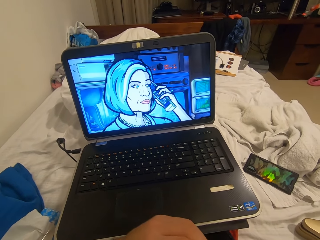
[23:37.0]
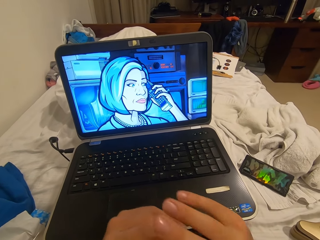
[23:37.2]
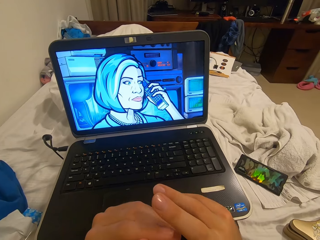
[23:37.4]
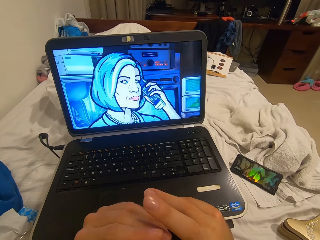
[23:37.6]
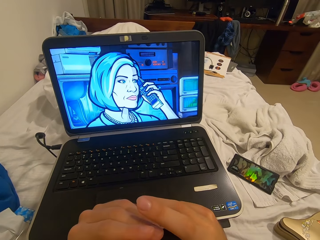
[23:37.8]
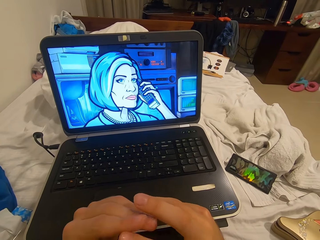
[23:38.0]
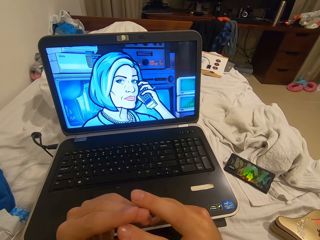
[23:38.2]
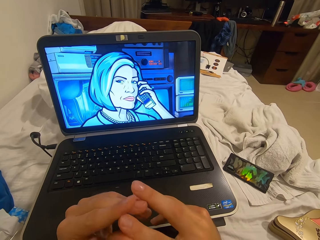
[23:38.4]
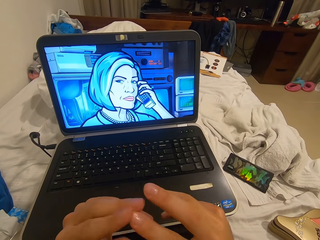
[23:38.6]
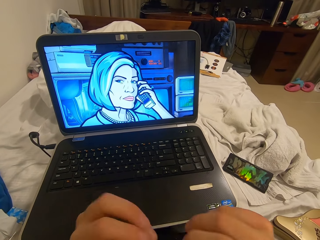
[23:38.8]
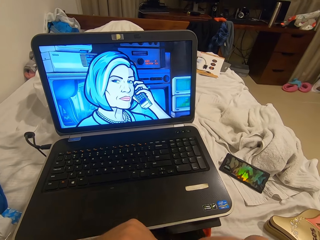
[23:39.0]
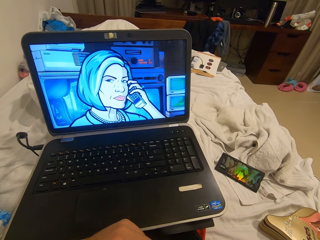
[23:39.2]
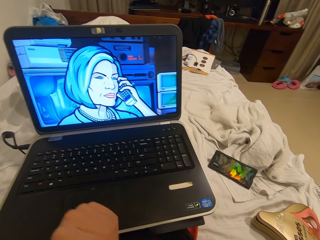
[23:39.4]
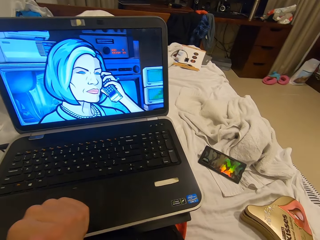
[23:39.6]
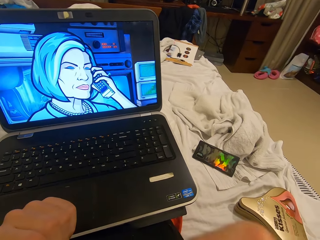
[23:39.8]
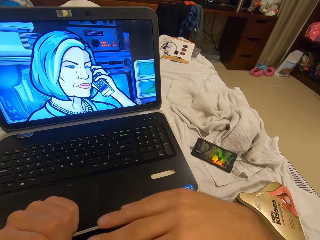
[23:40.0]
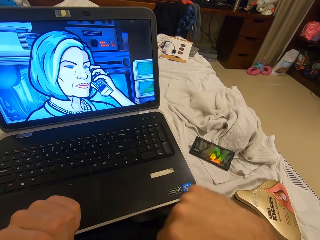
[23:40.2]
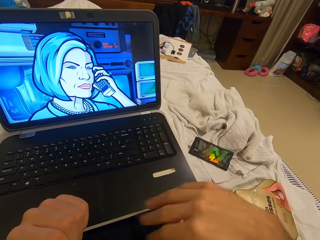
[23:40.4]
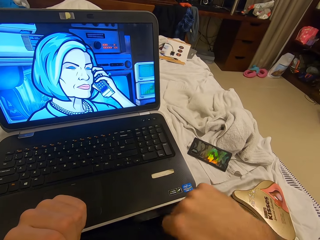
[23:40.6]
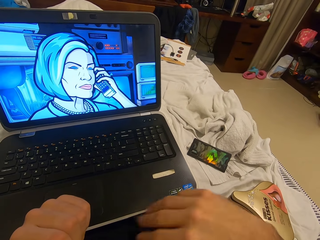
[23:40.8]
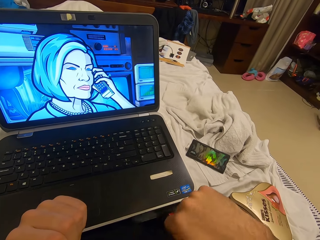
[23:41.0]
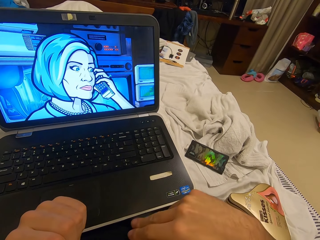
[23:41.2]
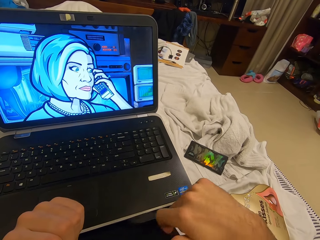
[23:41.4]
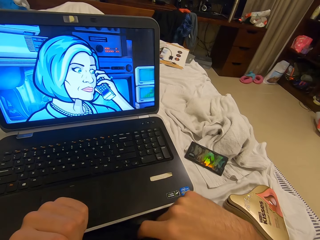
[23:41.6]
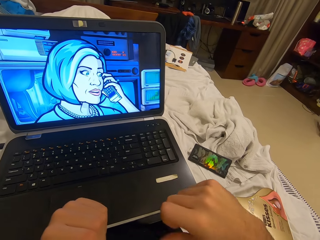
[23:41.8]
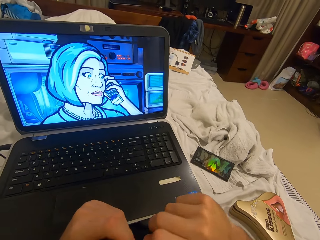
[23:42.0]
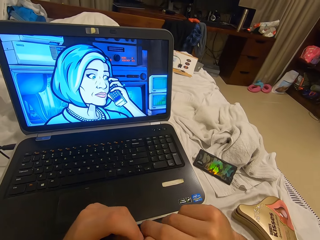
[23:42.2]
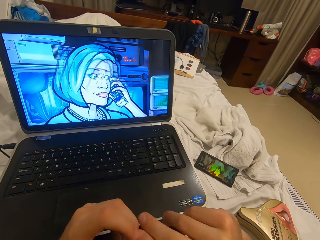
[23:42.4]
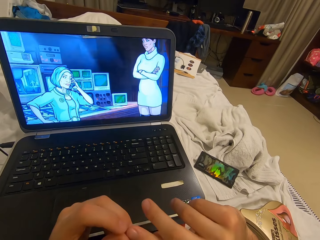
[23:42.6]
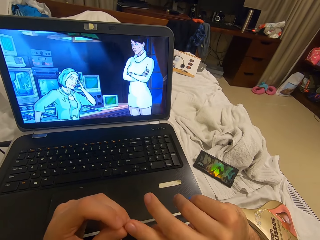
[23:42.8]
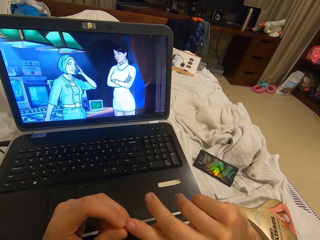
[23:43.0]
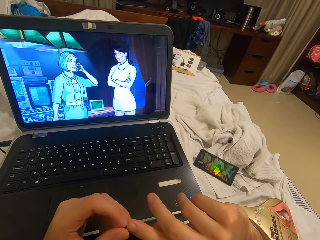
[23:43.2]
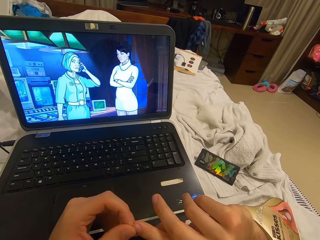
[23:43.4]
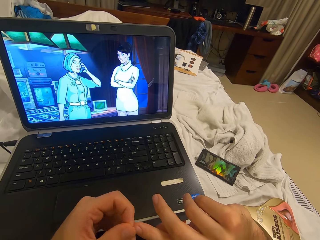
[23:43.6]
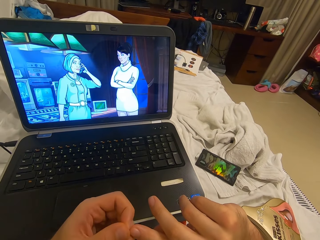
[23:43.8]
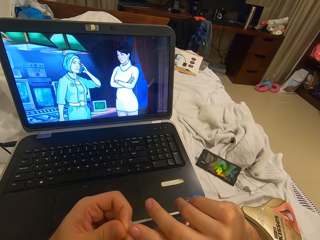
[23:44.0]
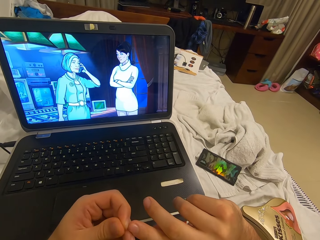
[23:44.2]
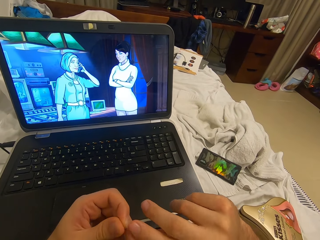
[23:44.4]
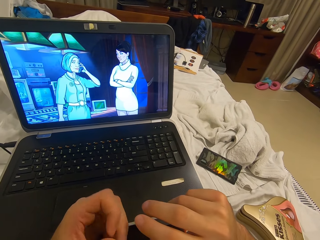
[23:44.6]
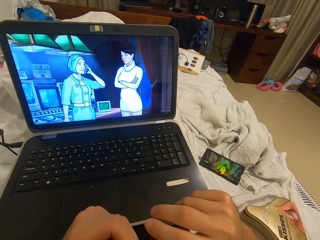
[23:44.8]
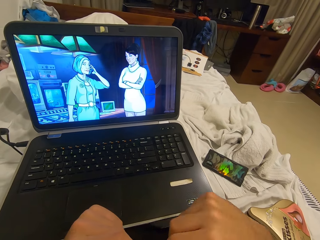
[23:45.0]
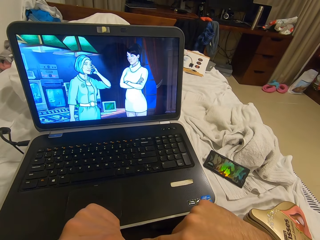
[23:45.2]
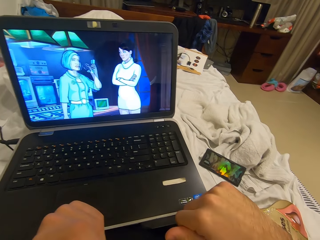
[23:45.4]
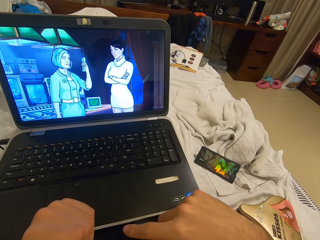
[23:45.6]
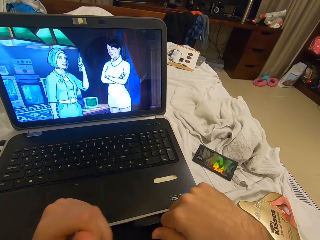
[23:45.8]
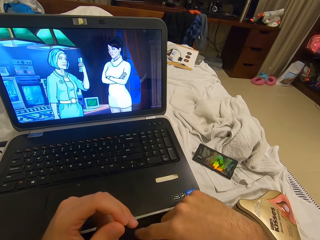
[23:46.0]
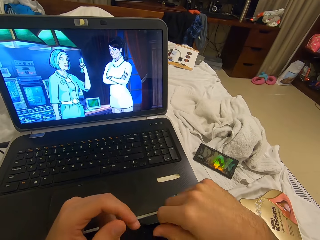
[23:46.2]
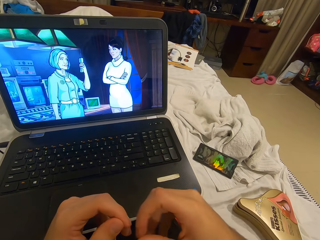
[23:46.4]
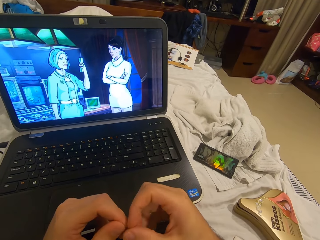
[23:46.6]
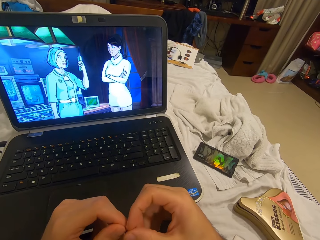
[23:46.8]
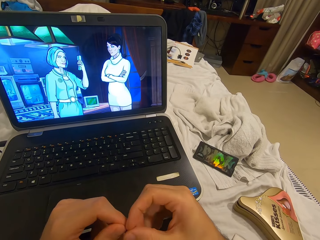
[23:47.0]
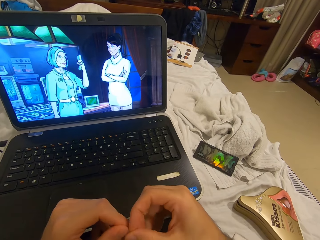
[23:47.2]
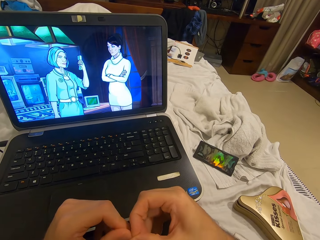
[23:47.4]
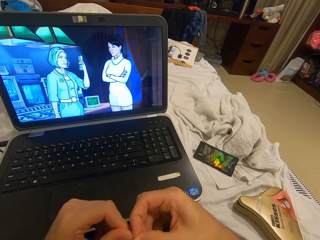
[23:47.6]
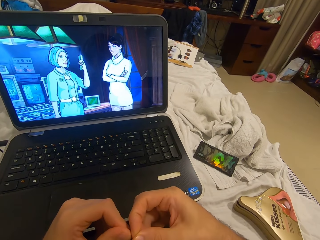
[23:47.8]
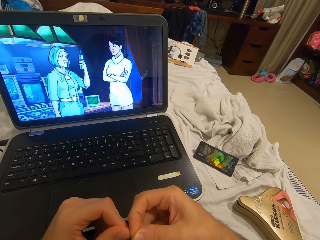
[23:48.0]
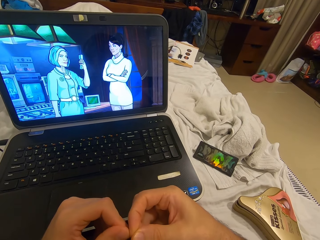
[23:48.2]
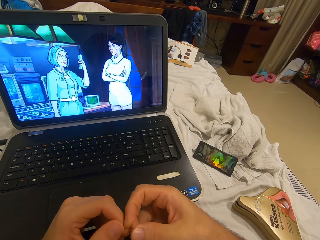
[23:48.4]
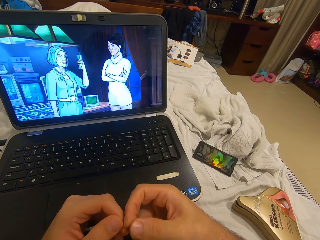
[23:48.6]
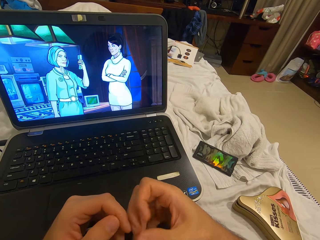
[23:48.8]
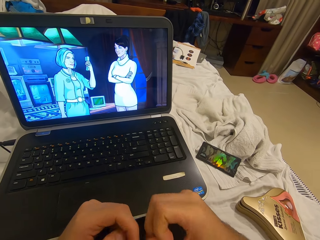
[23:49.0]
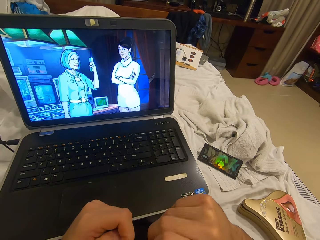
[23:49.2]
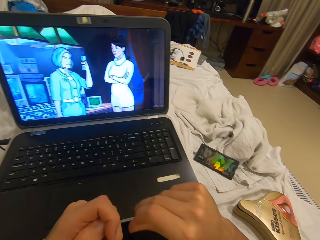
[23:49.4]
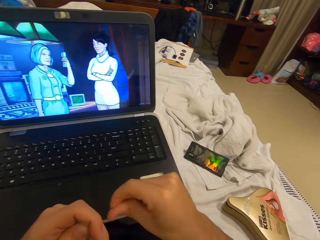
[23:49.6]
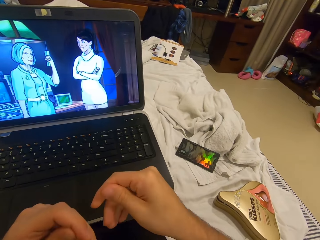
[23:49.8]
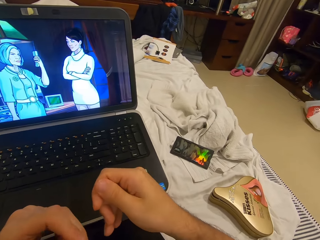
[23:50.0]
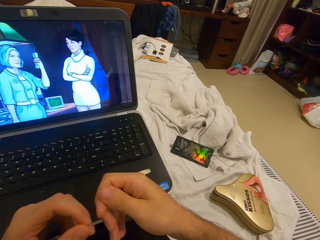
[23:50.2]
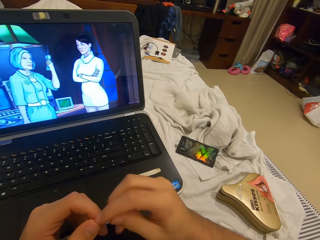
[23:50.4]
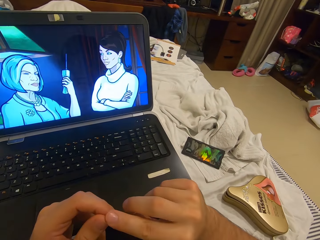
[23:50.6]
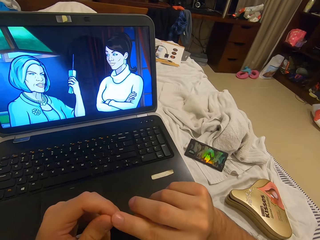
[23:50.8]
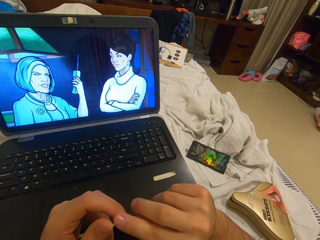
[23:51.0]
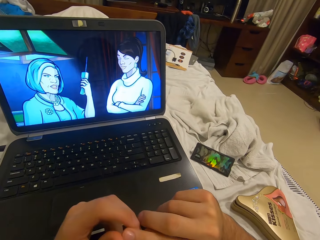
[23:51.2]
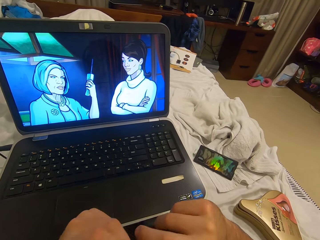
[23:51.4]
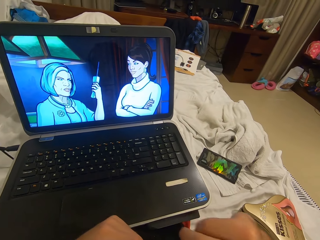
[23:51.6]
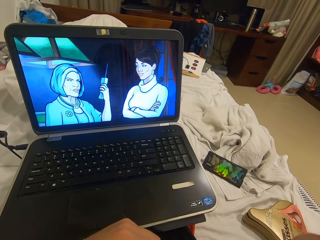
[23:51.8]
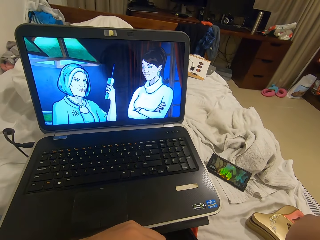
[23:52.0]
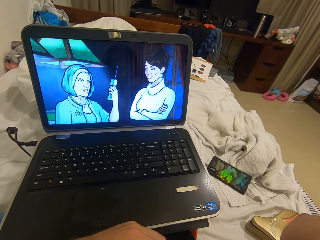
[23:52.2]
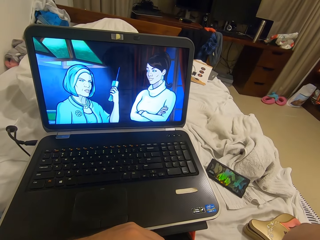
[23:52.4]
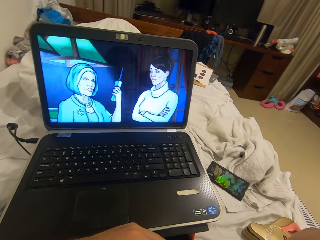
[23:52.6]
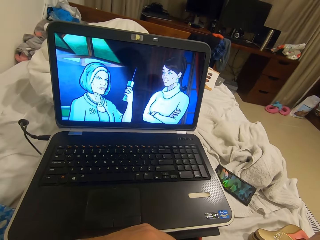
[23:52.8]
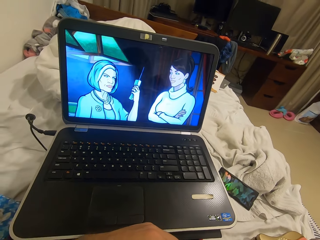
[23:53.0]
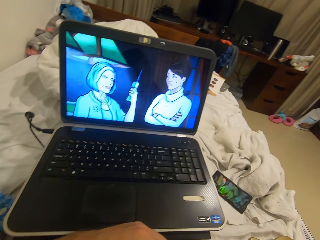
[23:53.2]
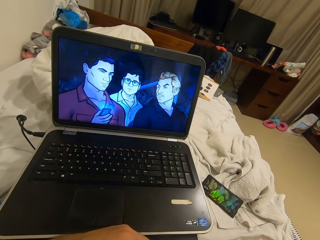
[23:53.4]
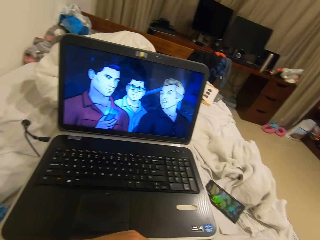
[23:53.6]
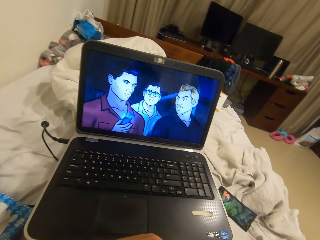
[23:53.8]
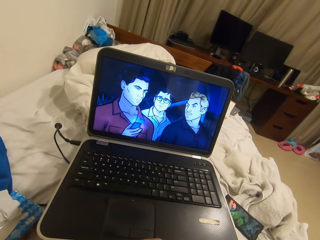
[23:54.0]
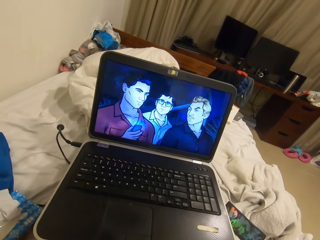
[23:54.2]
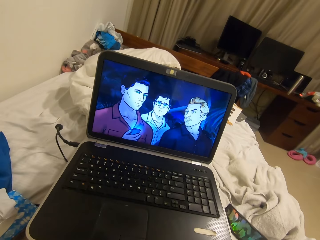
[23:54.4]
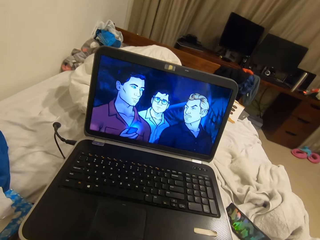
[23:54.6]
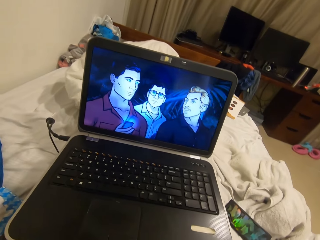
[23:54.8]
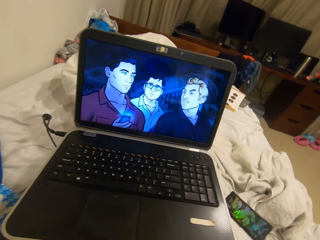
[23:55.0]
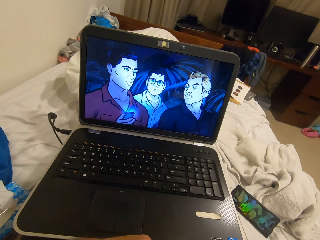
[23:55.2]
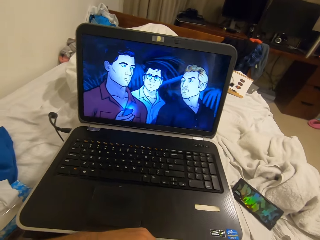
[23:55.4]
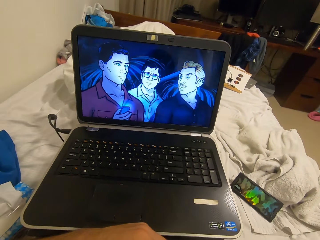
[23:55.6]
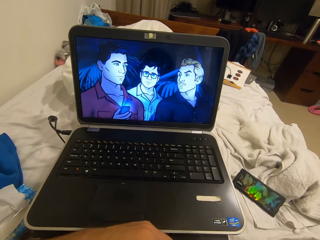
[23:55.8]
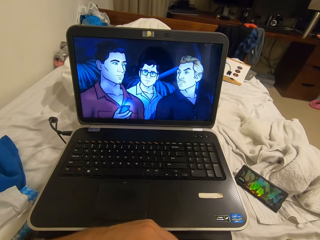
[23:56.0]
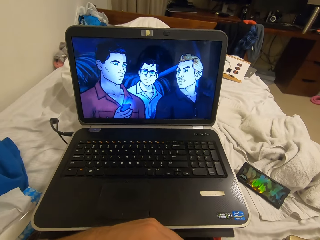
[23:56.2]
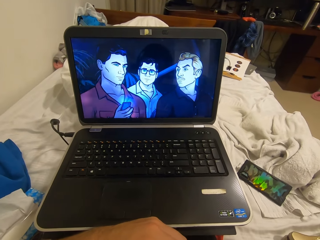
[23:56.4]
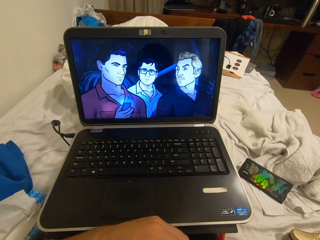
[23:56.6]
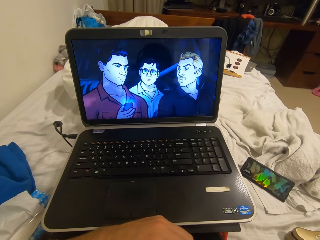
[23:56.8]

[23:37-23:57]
The camera wearer stares at his right fingers. He puts the hands together. He lifts the right hand. He dusts off dirt from his lap with his right hand. He wipes the laptop with the right hand. He puts the hands together. He picks his nails with his left hand. He dusts off dirt from his lap with his right hand. He looks at the laptop. He wipes the laptop with the right hand. He puts the hands together. He picks his nails with his left hand. He moves the hands. He bites his nails. He looks at the laptop.
